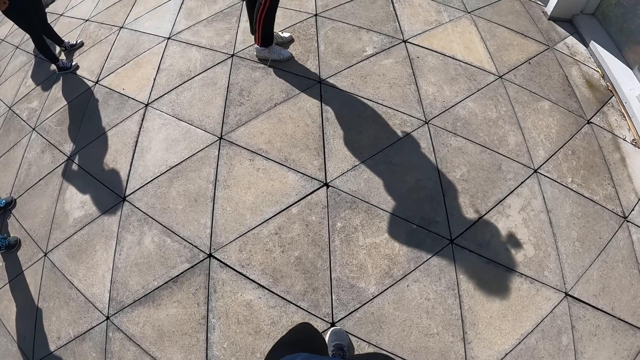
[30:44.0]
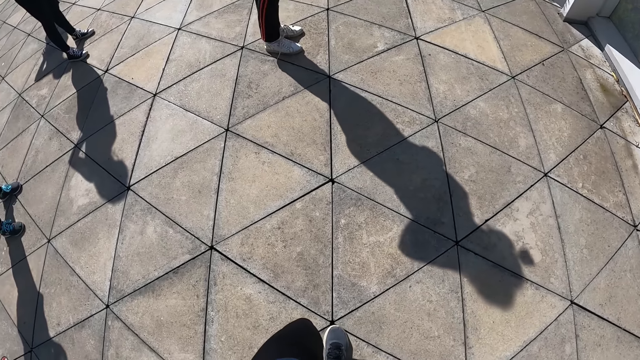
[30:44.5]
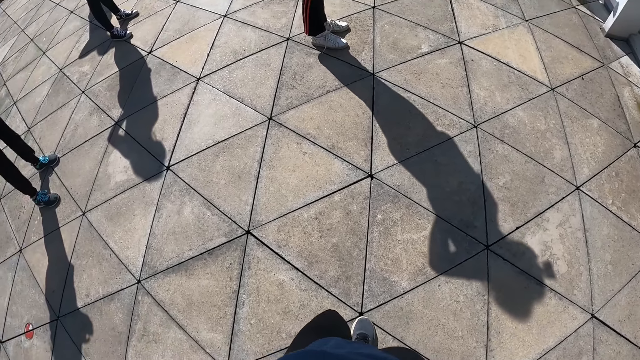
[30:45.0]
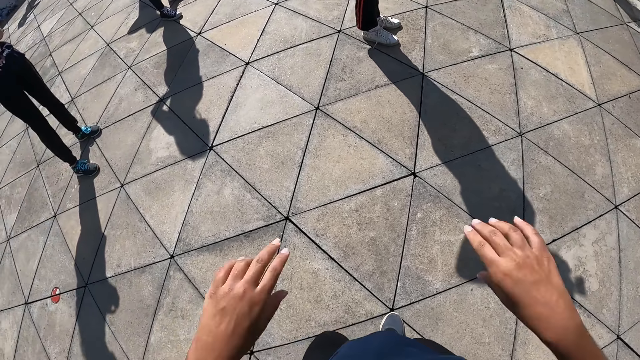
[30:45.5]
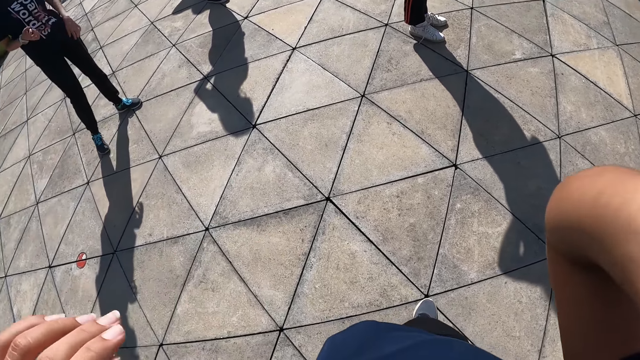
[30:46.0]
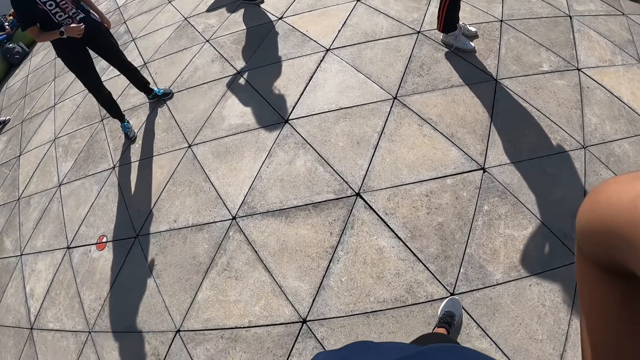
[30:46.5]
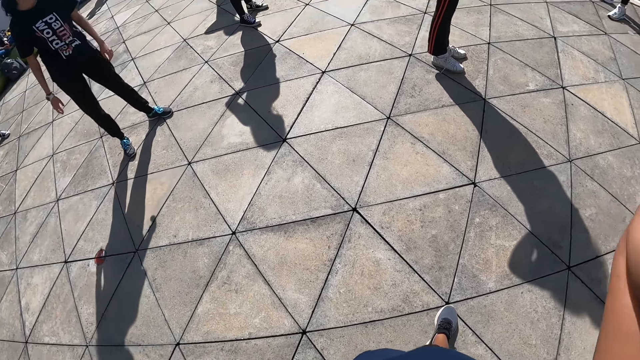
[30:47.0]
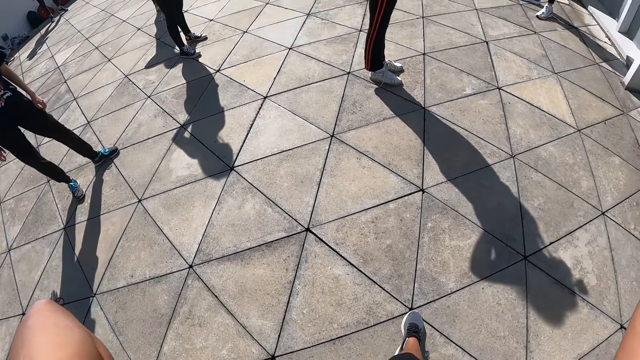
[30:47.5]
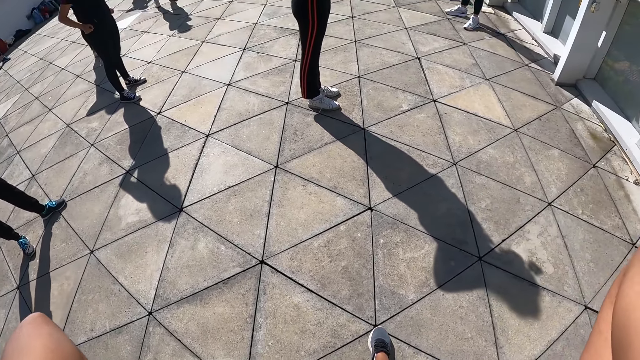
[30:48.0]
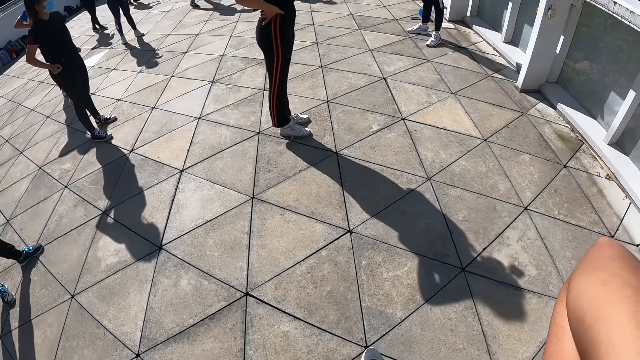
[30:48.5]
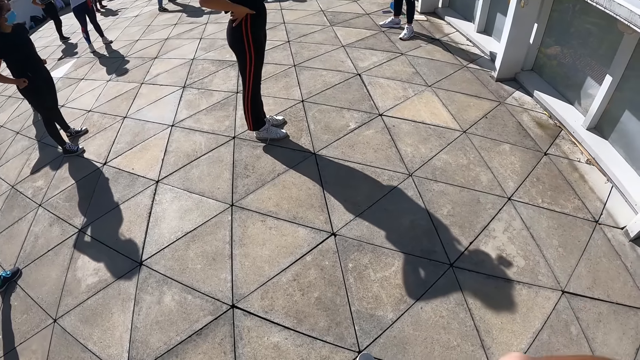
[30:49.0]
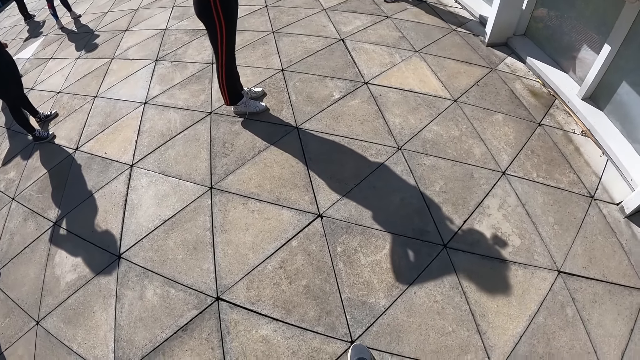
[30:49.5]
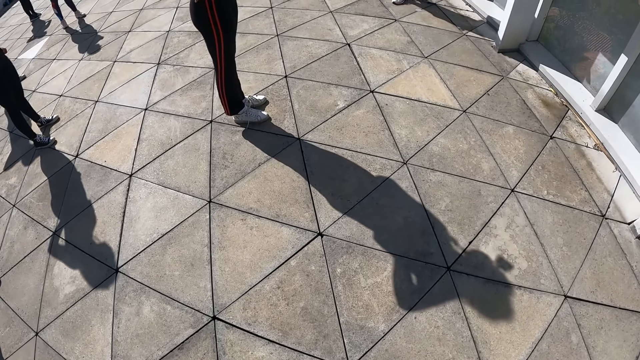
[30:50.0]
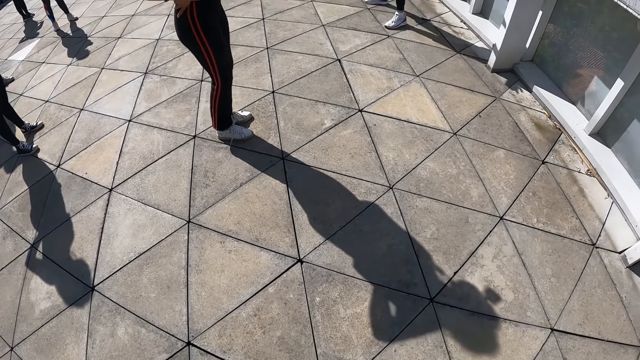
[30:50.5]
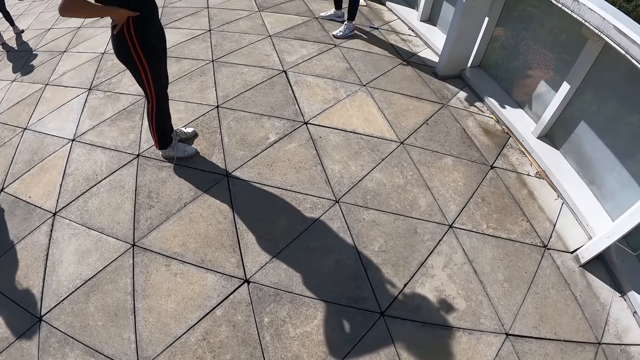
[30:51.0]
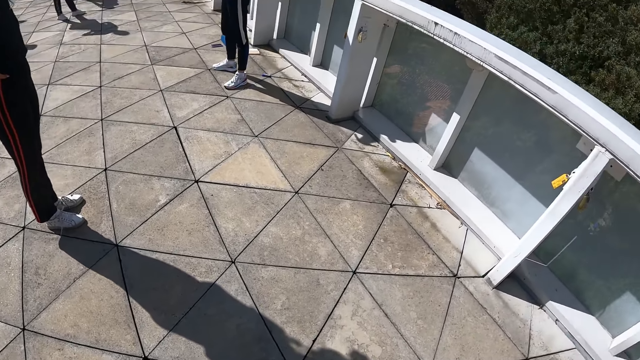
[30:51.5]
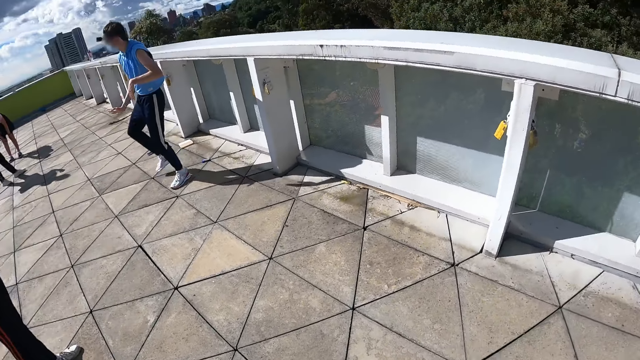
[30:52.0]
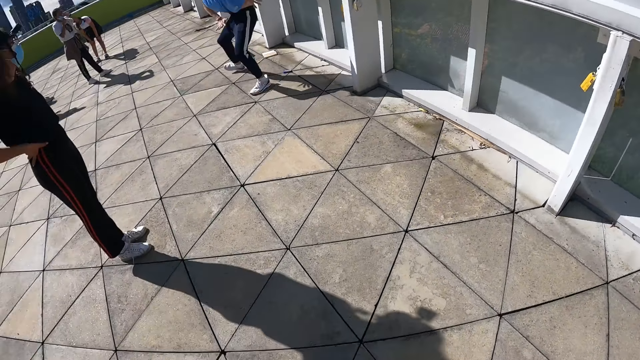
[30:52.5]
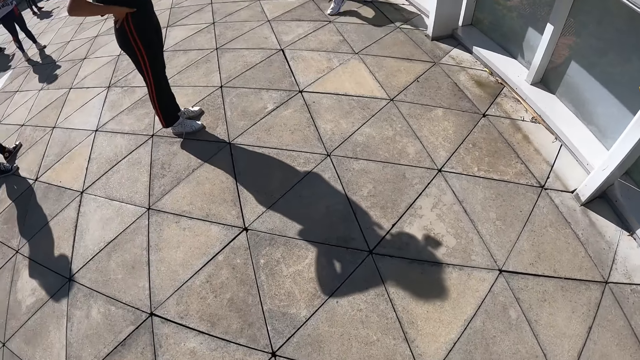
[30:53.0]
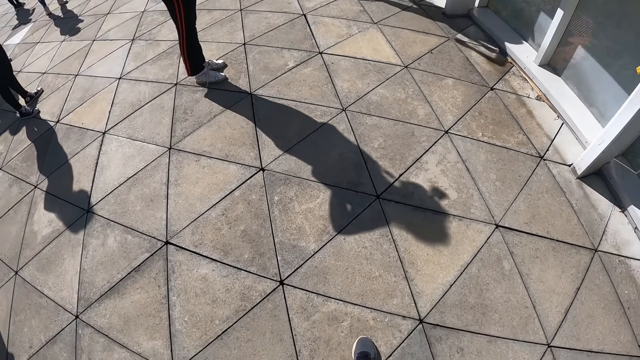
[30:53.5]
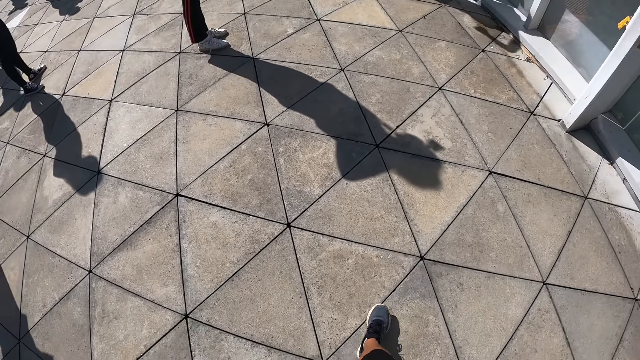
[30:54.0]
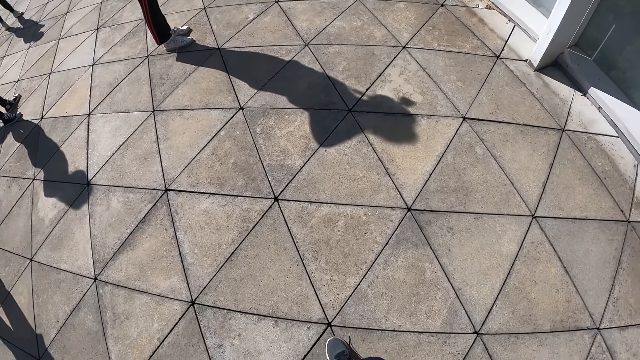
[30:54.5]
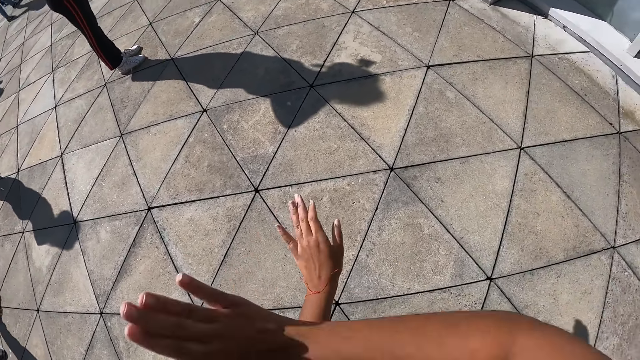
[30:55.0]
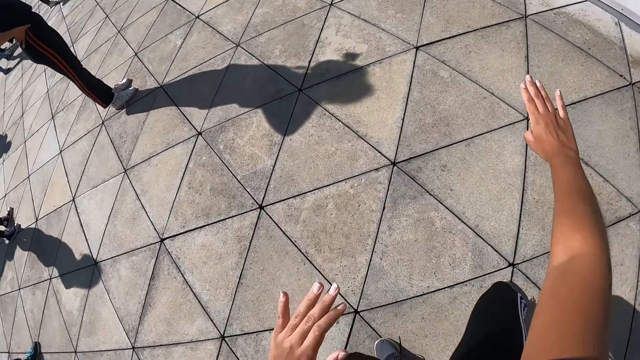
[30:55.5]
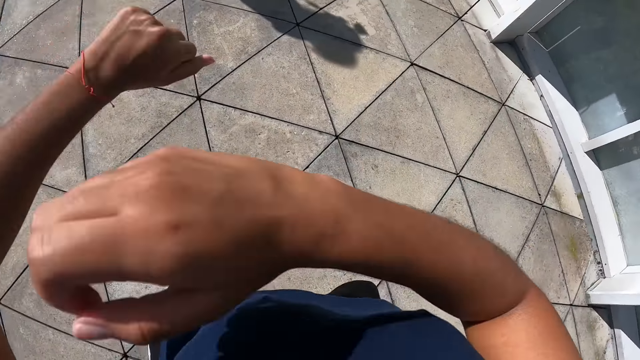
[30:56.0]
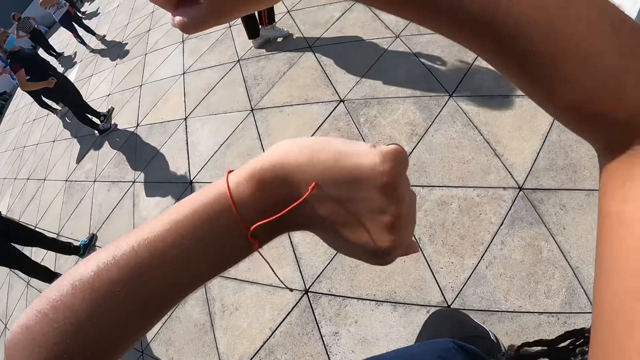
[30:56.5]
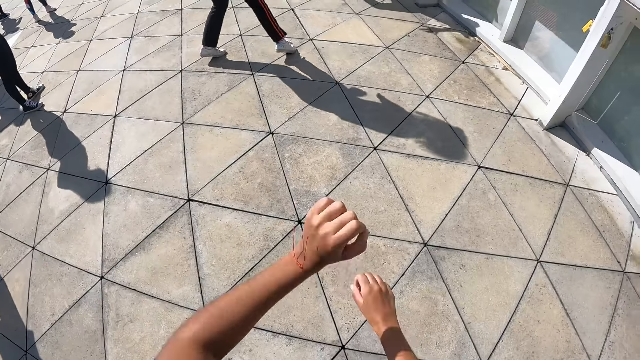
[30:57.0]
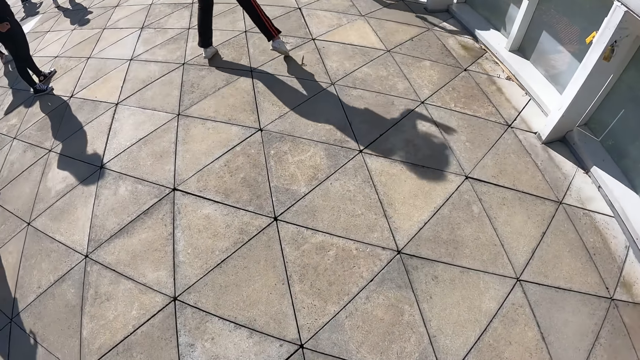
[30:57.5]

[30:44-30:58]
The camera wearer adjusts the camera on the head. They look around the compound. A person dances. The camera wearer dances on the floor.

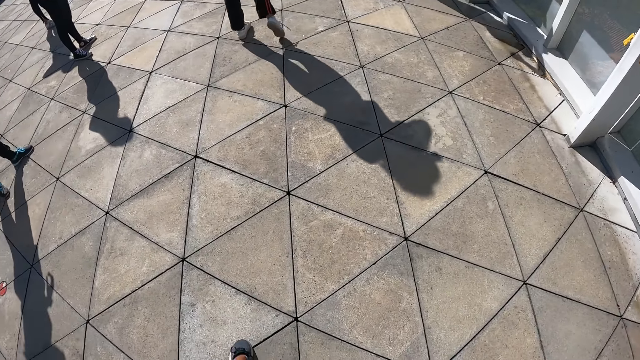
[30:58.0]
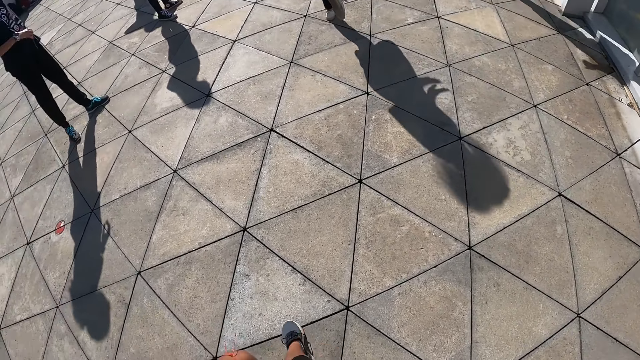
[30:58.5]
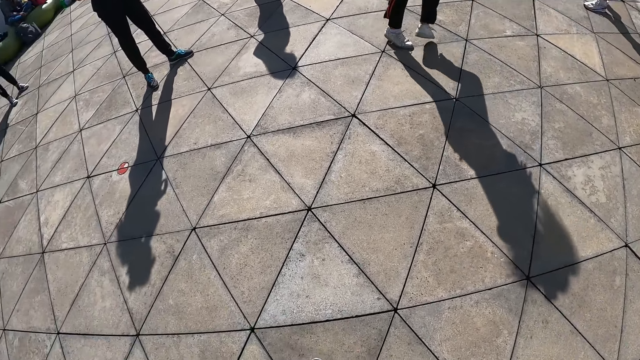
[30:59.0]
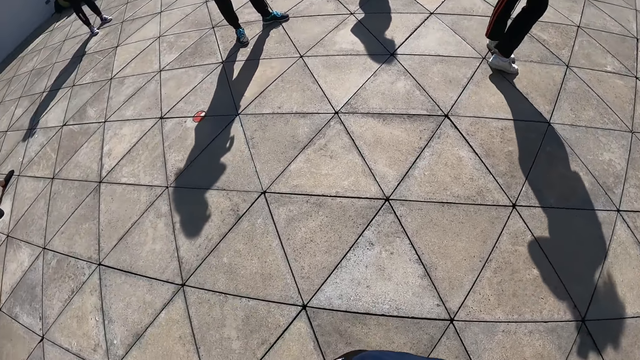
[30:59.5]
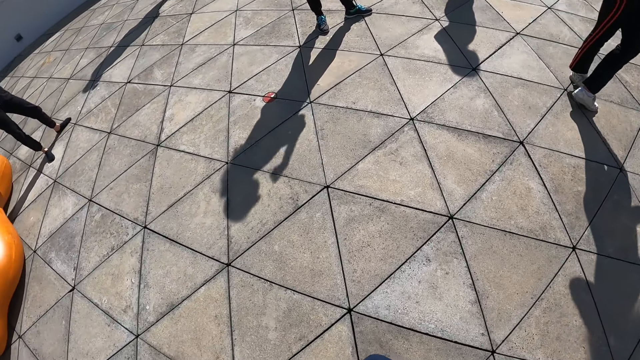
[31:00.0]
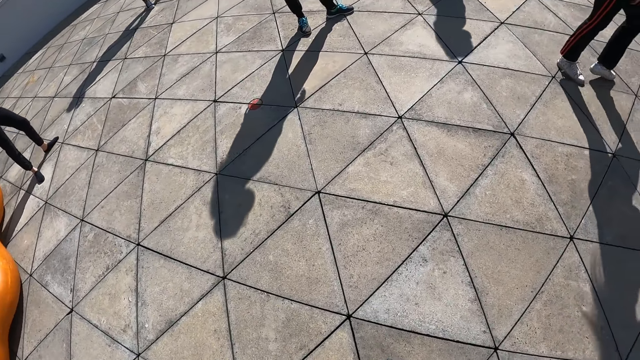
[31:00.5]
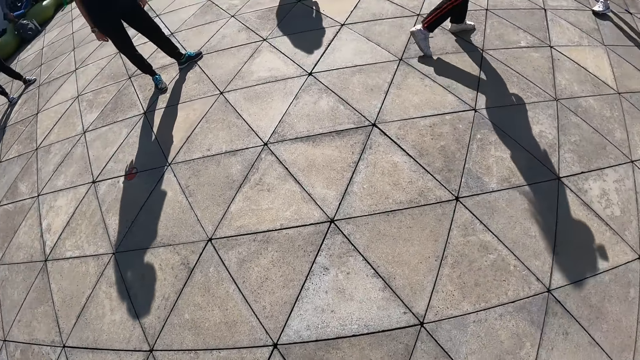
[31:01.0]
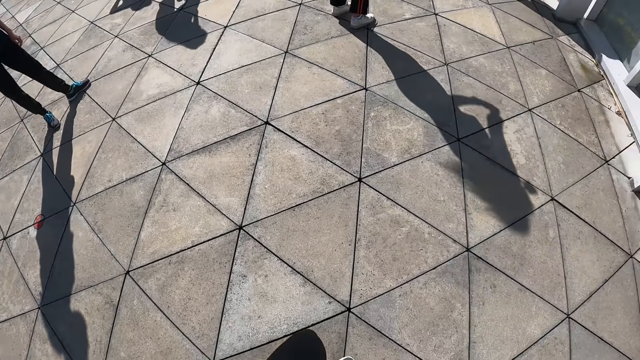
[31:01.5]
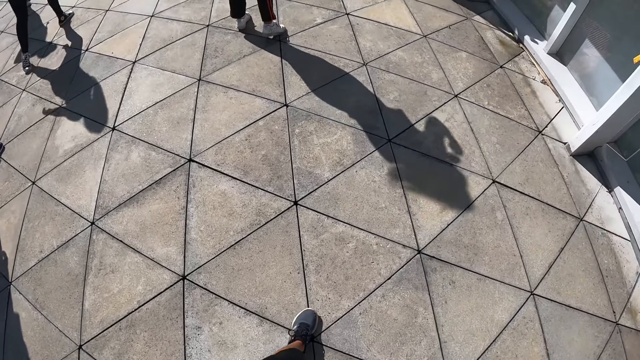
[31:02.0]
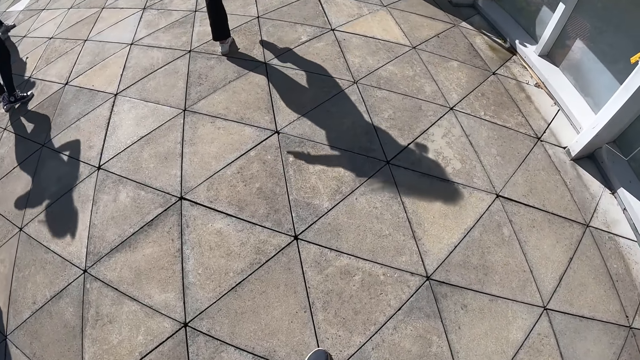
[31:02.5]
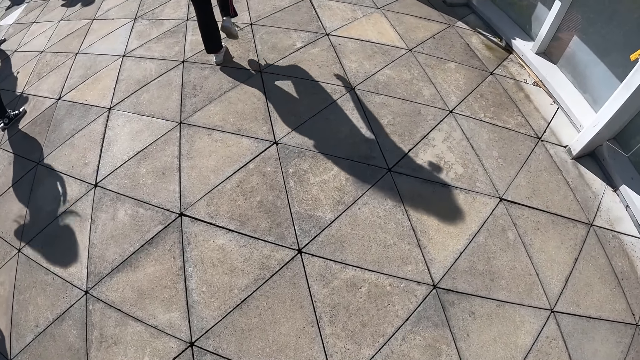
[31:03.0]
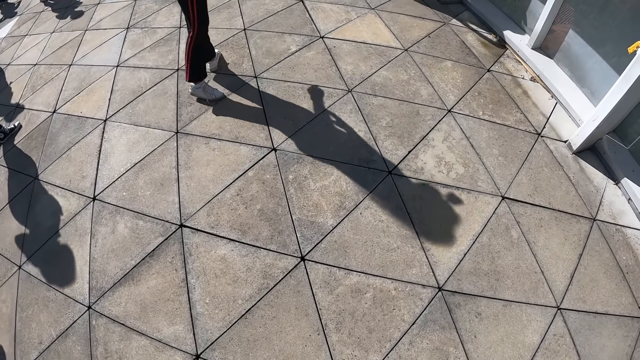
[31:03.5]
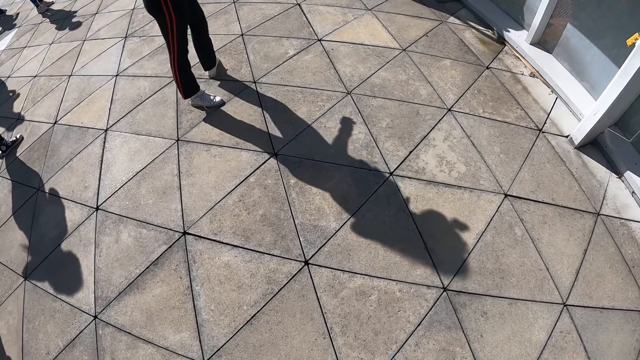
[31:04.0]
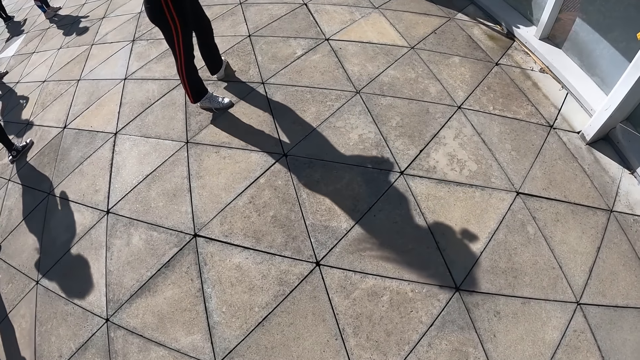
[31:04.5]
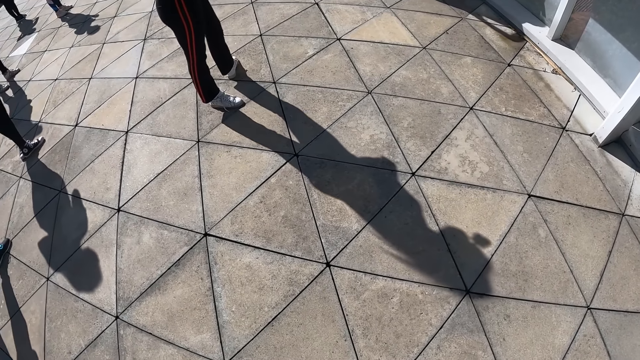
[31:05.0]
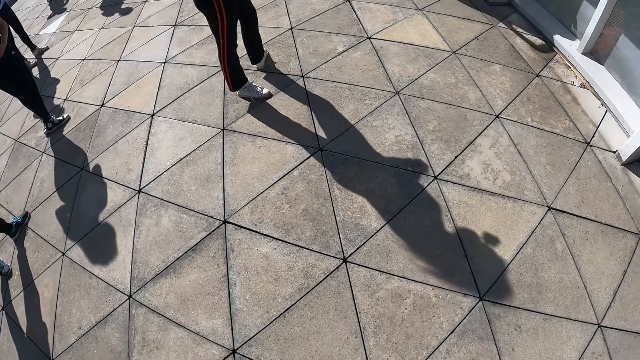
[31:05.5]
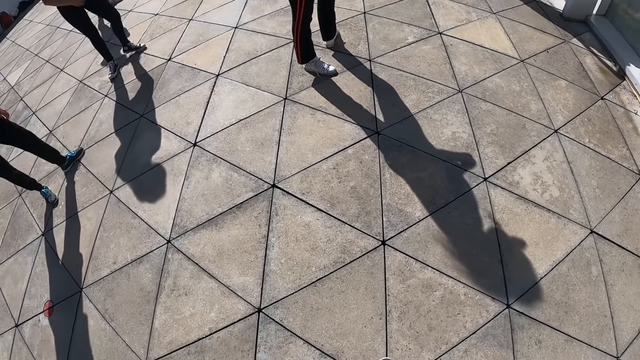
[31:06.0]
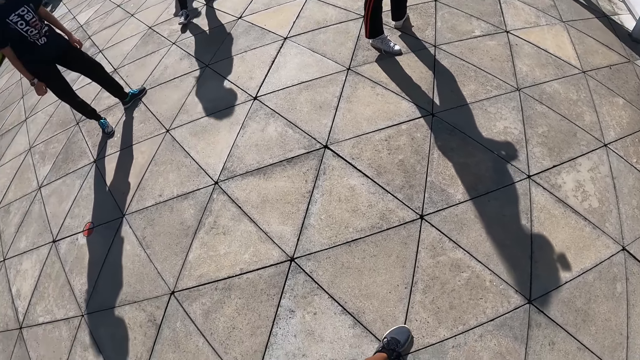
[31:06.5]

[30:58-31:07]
The camera wearer looks around on the floor. They adjust the leg.
